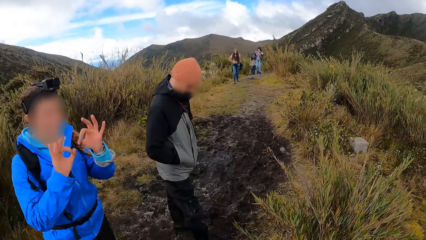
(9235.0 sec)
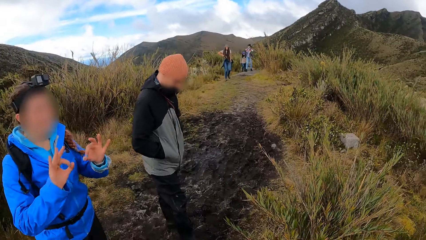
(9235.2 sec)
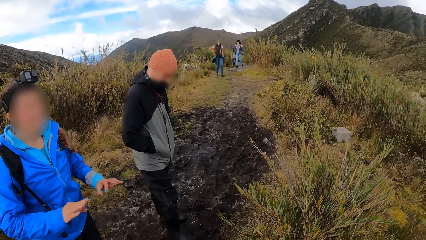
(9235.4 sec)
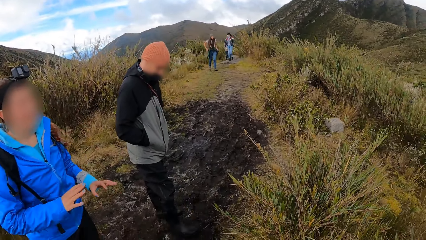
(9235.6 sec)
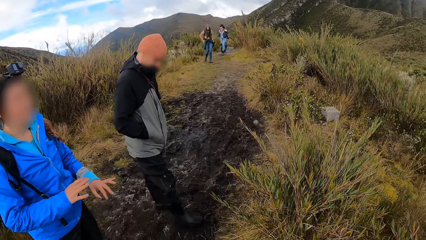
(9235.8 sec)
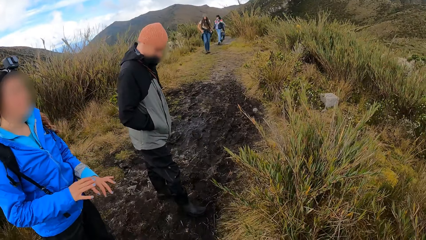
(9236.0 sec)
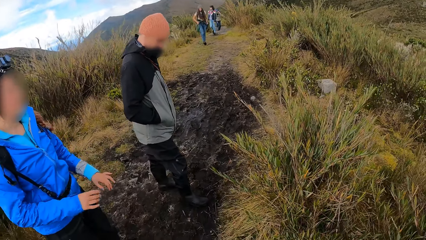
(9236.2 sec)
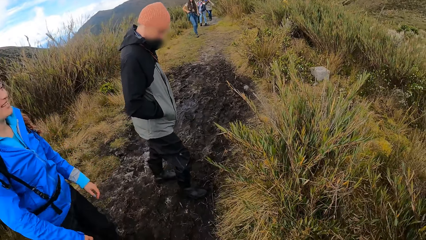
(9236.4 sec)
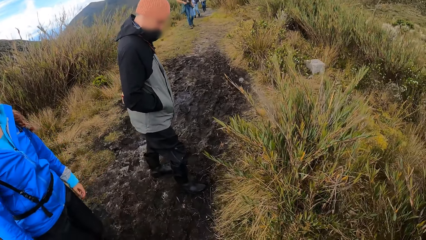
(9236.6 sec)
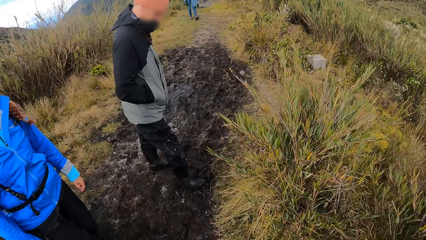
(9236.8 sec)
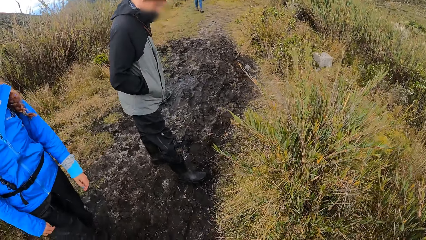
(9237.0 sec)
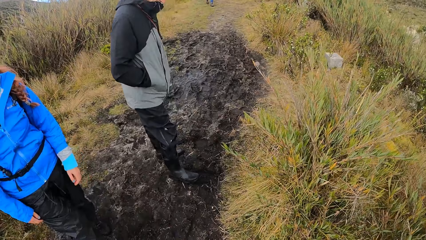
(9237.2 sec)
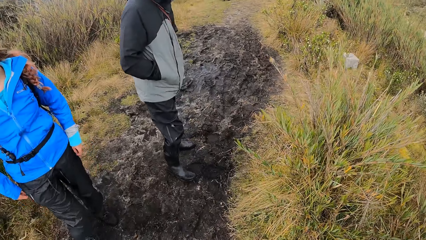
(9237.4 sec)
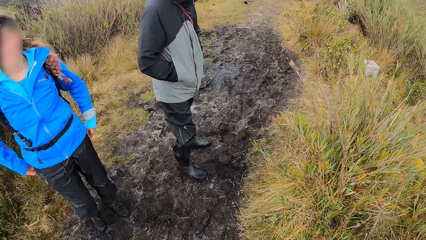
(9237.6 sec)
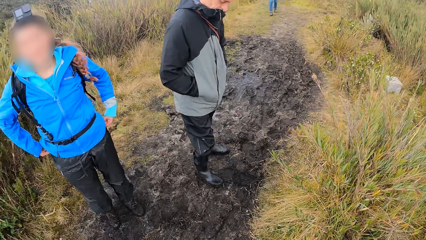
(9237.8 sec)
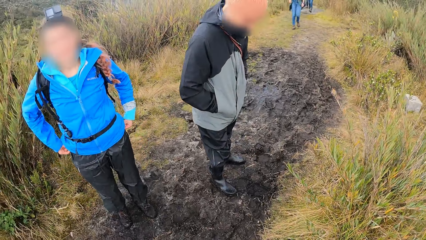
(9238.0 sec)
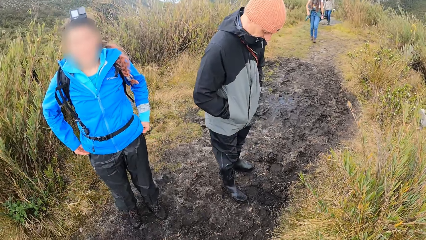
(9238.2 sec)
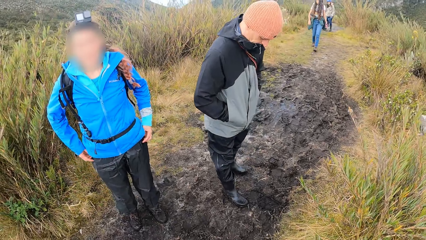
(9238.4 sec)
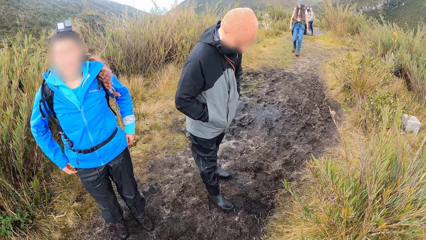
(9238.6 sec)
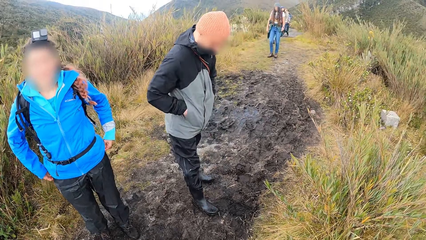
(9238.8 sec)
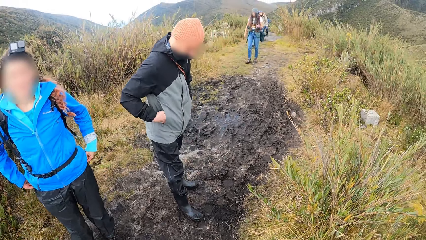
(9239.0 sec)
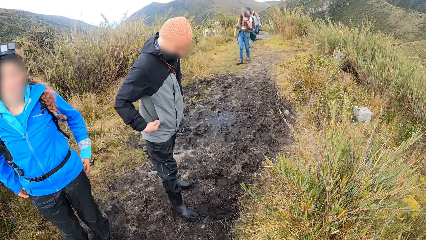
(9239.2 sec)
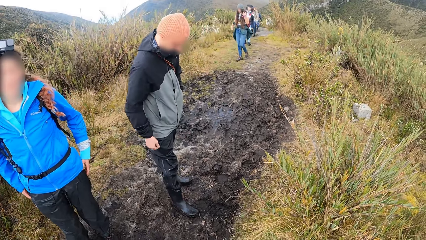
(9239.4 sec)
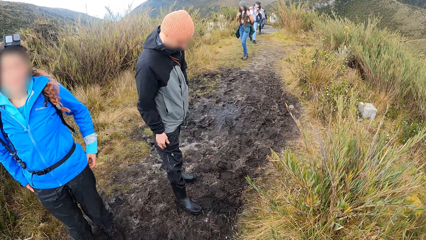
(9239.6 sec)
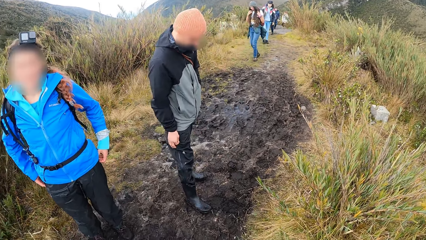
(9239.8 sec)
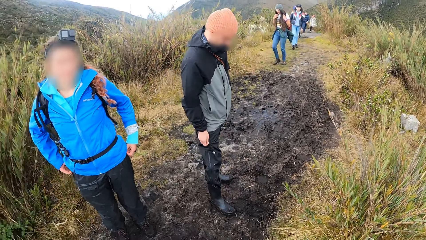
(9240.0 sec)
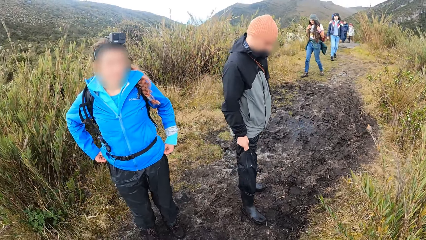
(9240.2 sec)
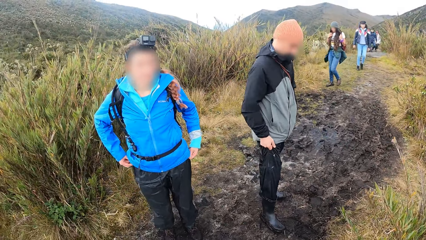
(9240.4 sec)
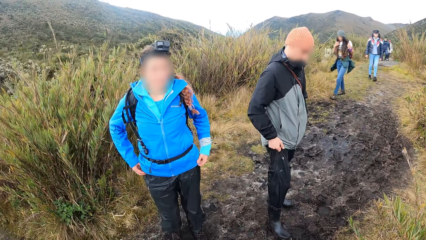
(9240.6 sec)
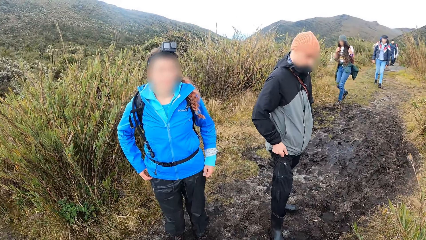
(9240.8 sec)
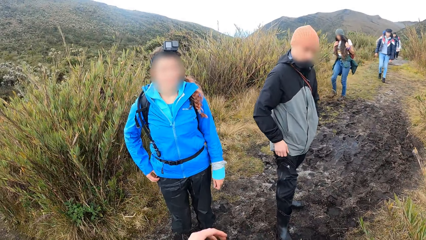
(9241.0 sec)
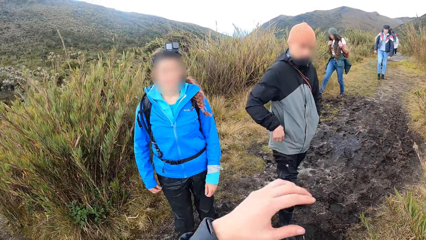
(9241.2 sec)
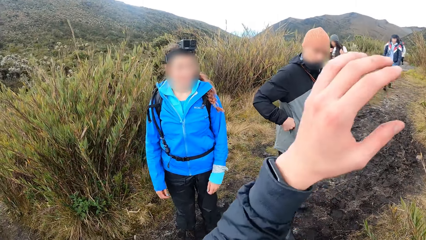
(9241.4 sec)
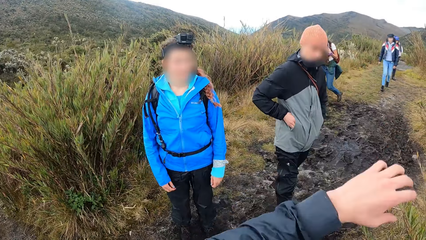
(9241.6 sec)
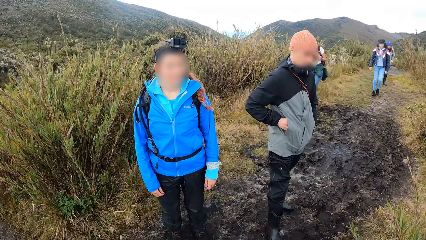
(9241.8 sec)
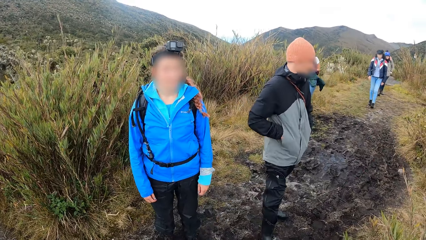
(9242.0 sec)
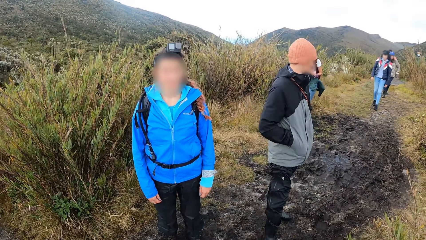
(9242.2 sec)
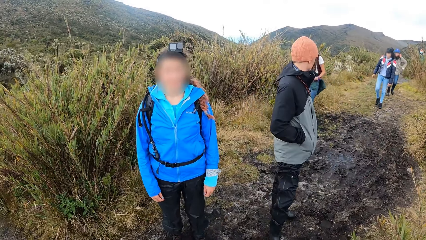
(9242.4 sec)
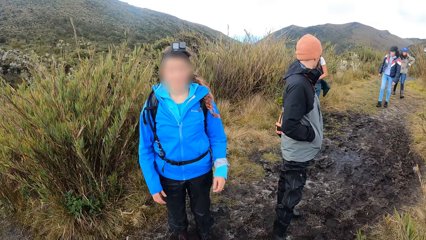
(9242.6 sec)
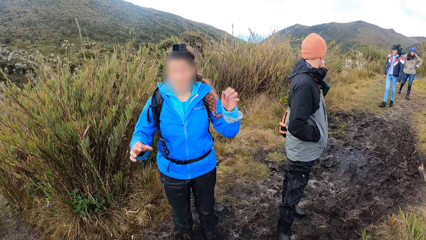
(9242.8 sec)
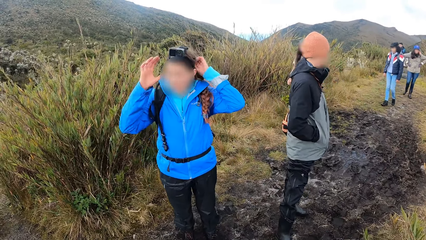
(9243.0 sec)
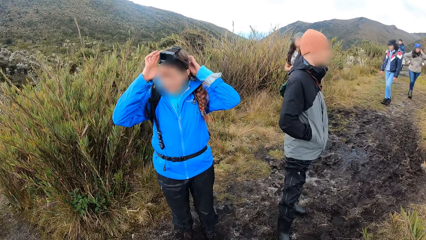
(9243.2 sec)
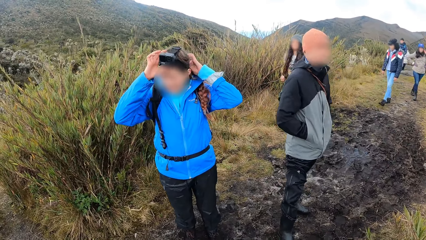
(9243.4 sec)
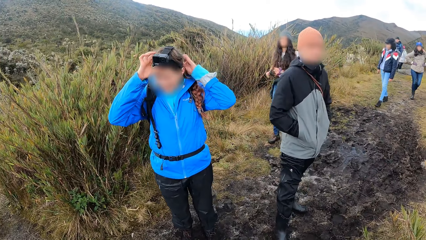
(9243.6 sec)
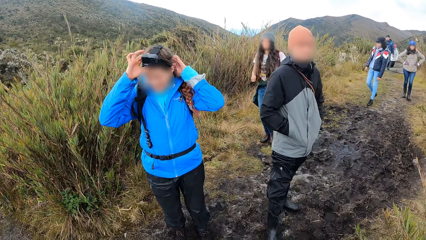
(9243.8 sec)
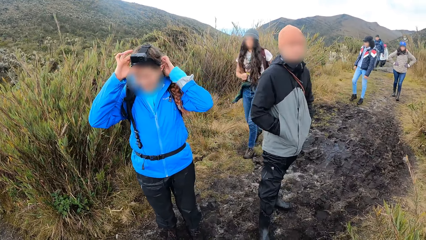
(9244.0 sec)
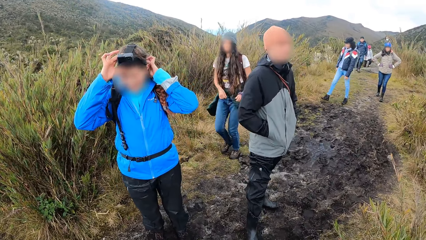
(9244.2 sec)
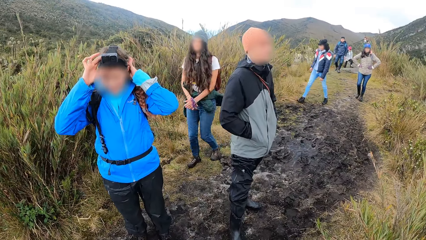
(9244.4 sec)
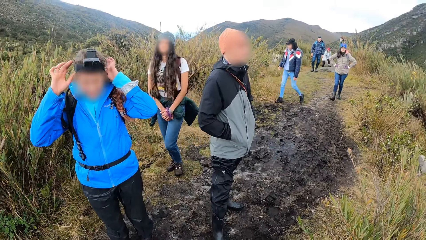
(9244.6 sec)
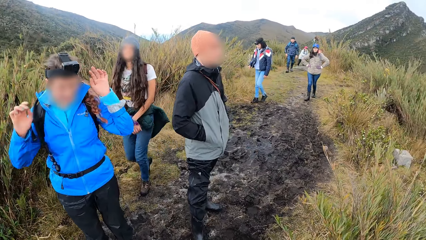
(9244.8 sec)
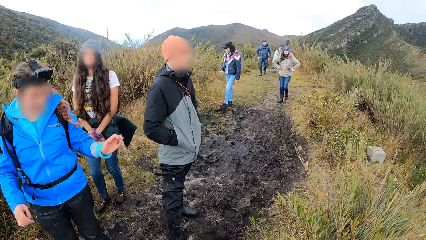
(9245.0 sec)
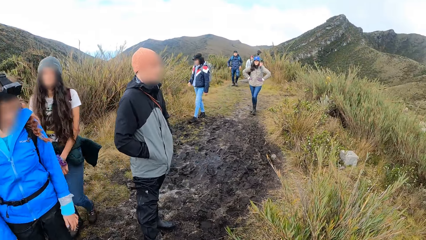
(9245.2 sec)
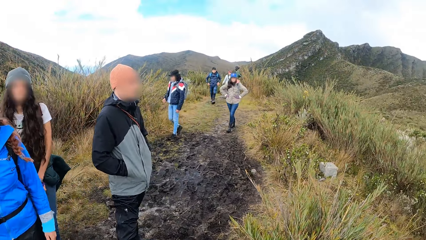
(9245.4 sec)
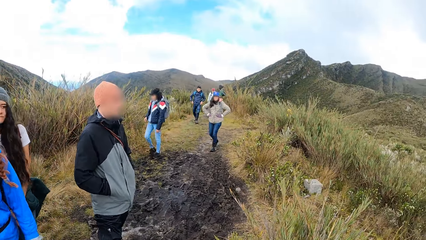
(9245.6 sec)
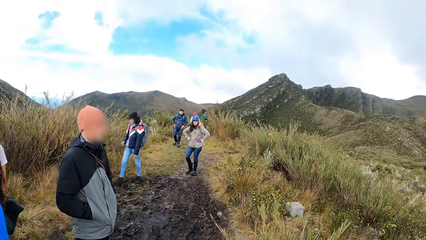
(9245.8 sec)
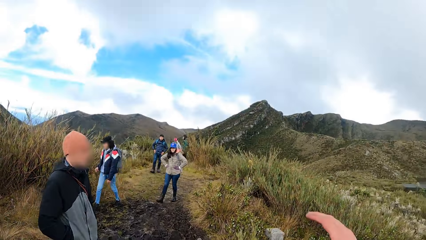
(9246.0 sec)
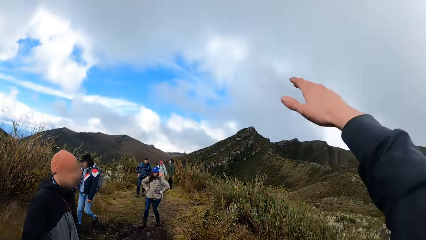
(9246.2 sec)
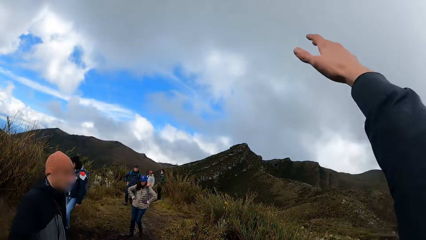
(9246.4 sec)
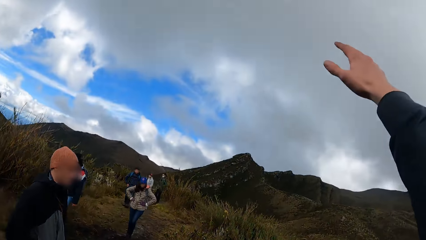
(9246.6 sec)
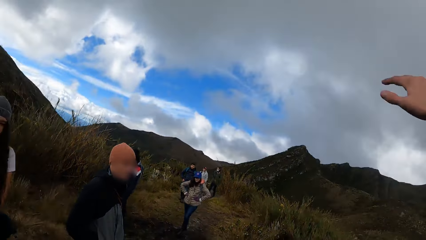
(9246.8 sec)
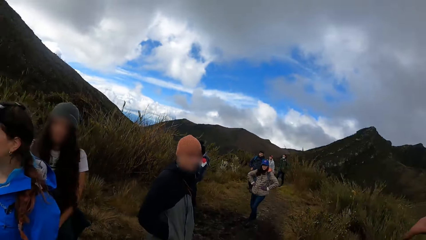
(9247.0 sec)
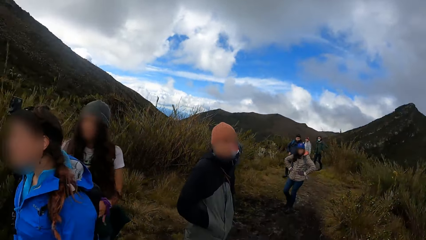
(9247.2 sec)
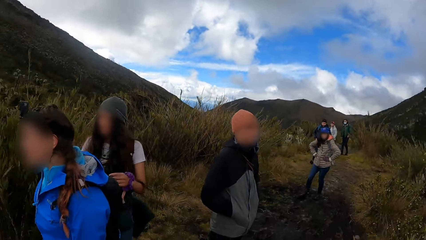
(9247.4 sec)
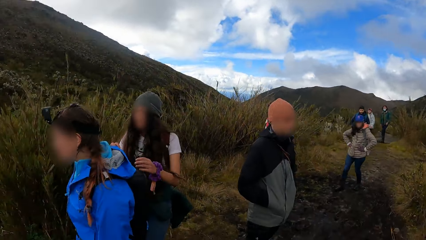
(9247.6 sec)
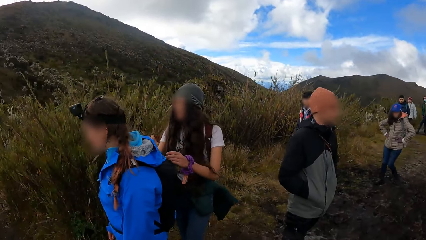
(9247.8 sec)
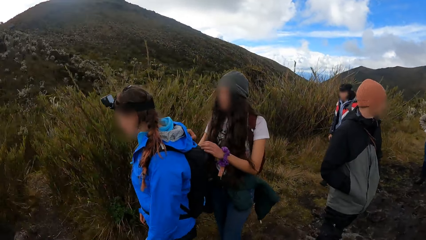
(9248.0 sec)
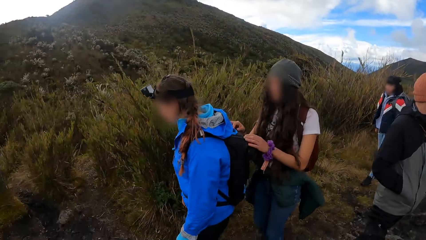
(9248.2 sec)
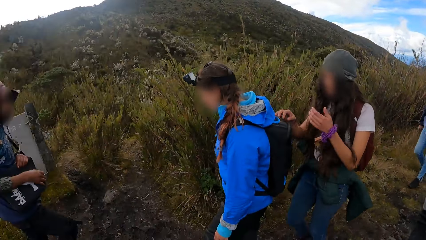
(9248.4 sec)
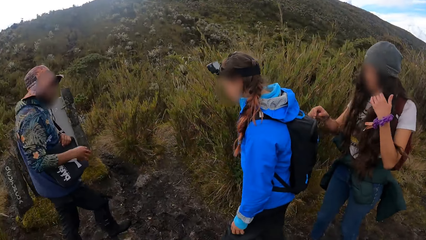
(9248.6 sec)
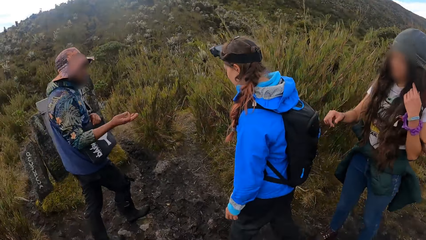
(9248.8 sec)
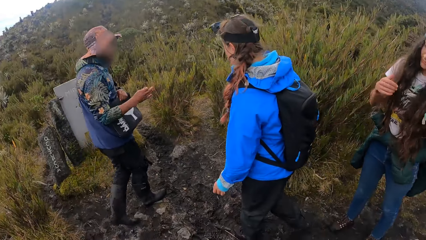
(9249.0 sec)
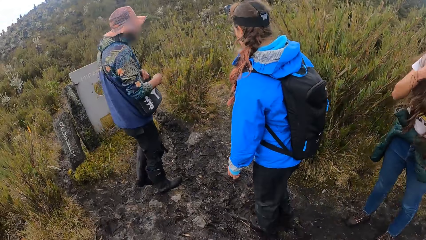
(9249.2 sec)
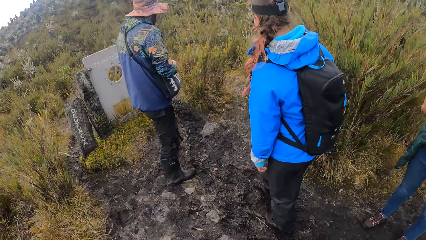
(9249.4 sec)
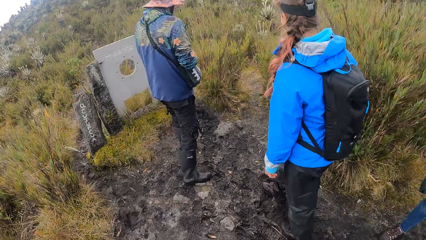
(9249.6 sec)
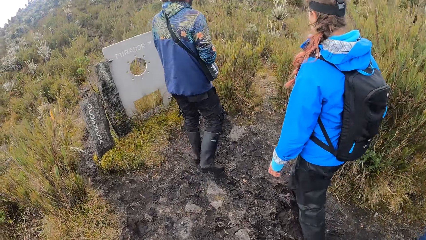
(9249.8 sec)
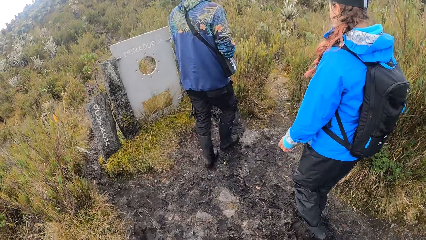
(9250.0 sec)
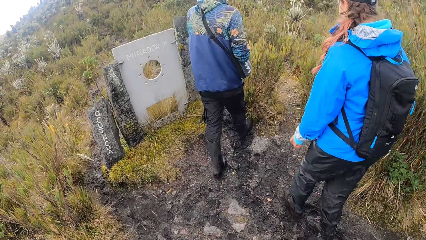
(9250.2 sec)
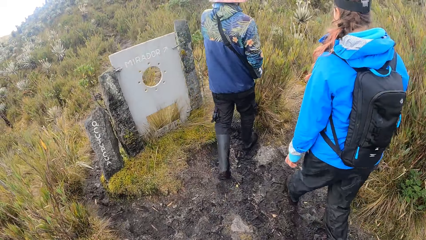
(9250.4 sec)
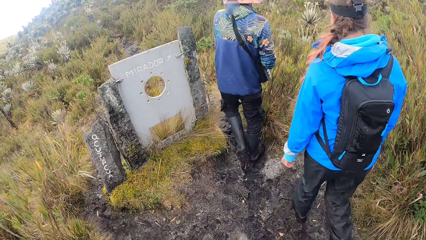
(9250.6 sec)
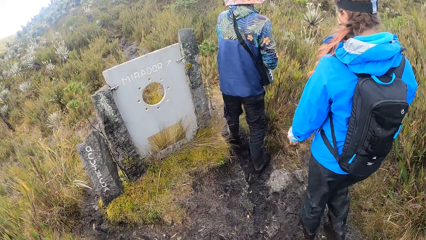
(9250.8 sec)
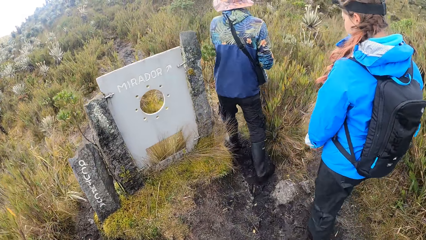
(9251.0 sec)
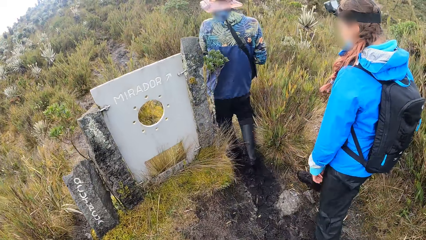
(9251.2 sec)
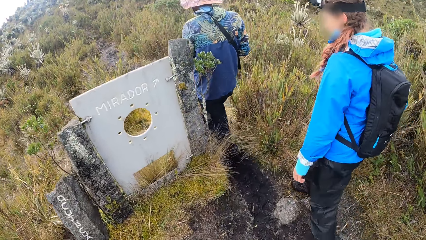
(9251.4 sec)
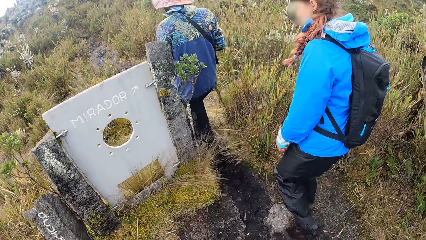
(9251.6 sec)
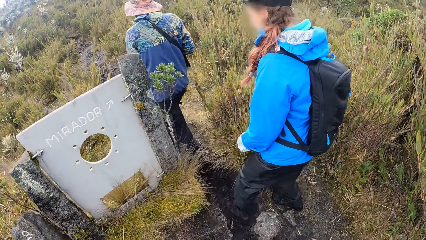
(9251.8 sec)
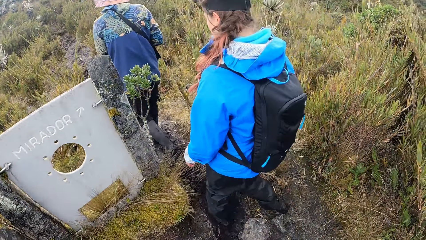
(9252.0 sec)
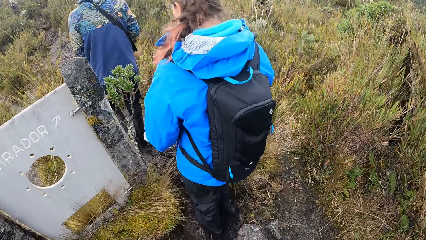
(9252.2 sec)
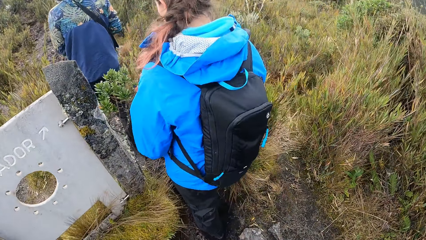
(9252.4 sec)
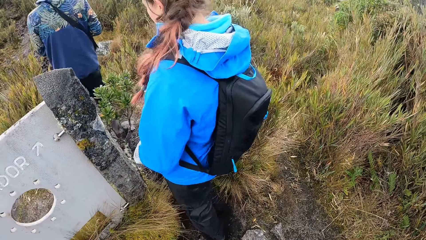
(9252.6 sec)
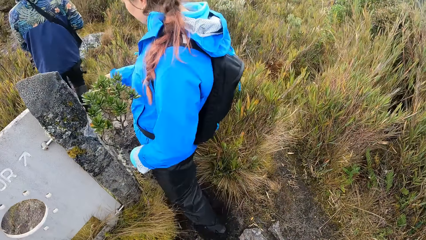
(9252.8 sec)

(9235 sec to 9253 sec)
A group of people walks towards the camera wearer. The camera wearer looks down. The man removes his right hand from his pocket and pulls up his trouser with his right hand. The man puts his right hand in his pocket. The camera wearer raises her left hand. She puts the hand down. The woman touches her camera with both hands. The camera wearer looks around. She raises her right hand. She points up. She looks around. Another woman touches her hair with her left hand. The camera wearer looks down. The other man walks on a pathway. The first woman walks behind the other man on the pathway. The camera wearer walks around. She walks behind the first woman on the pathway.
